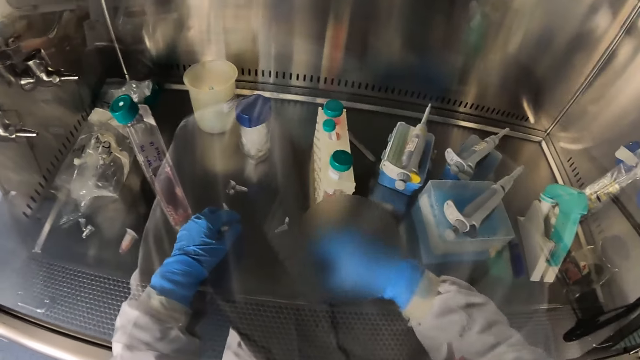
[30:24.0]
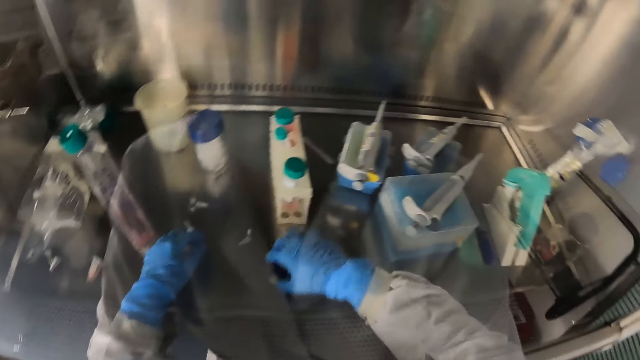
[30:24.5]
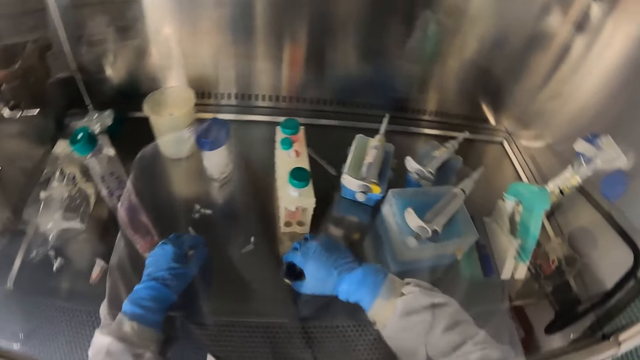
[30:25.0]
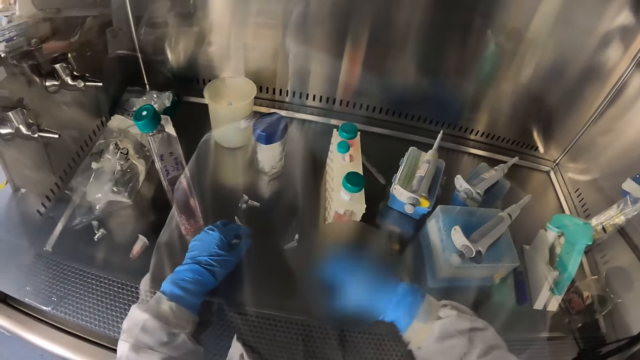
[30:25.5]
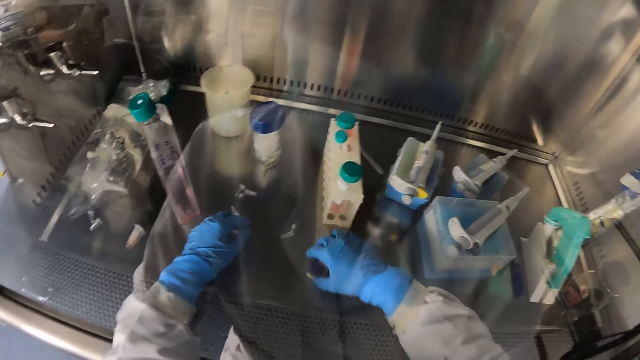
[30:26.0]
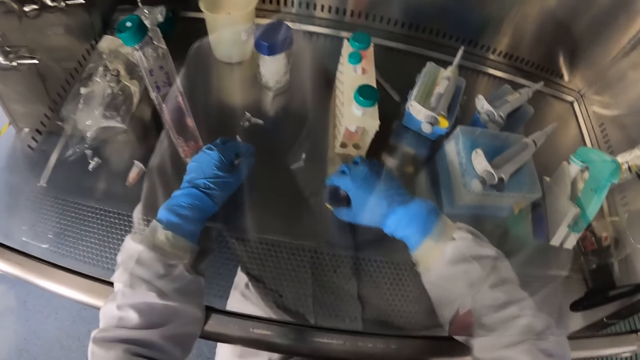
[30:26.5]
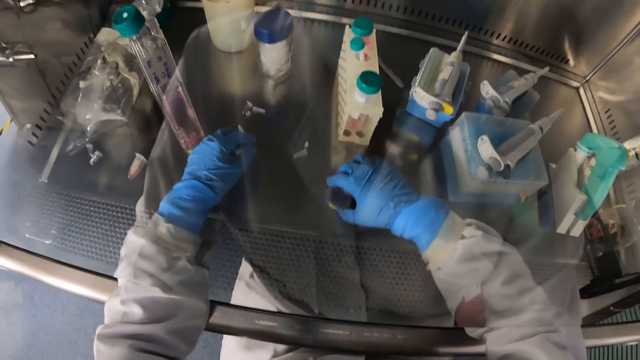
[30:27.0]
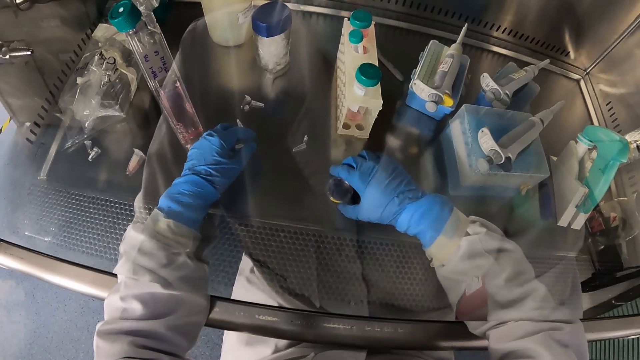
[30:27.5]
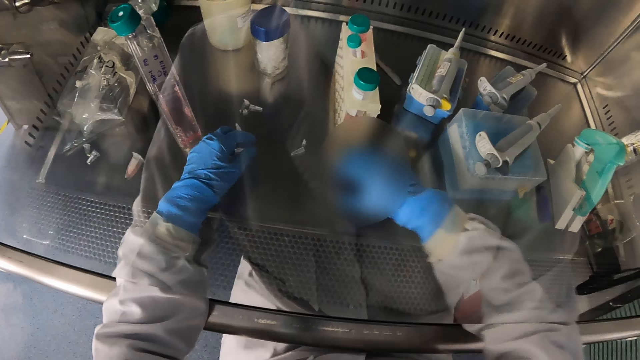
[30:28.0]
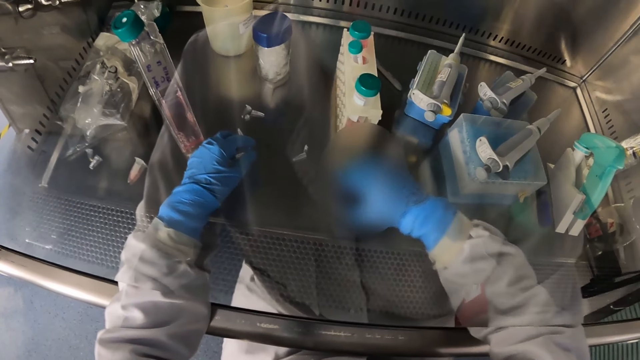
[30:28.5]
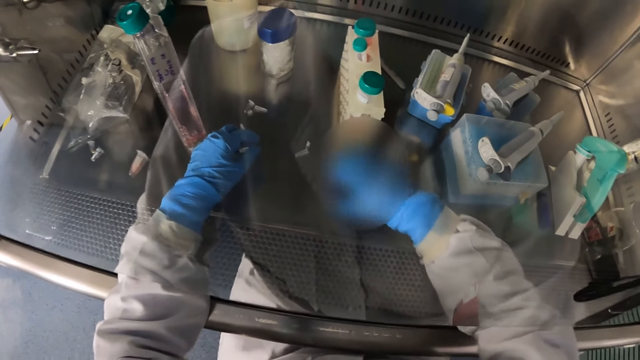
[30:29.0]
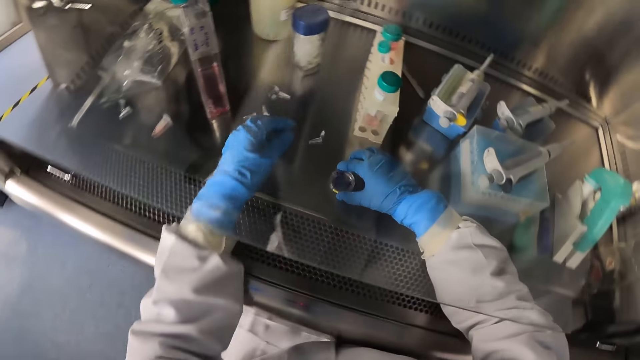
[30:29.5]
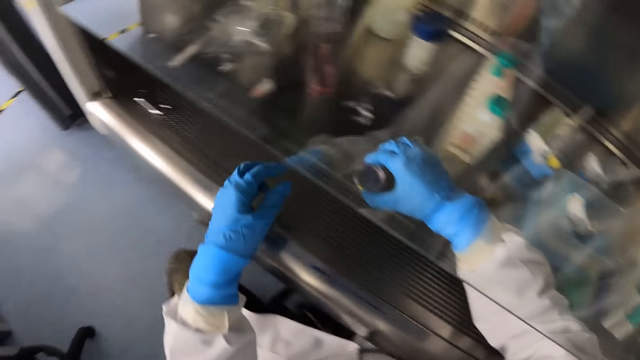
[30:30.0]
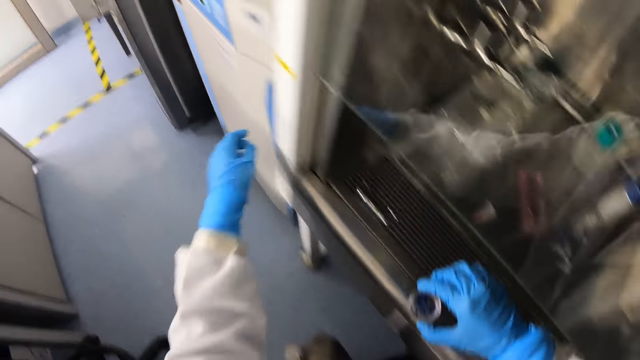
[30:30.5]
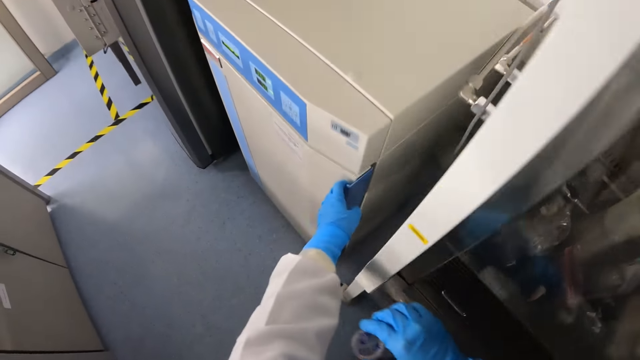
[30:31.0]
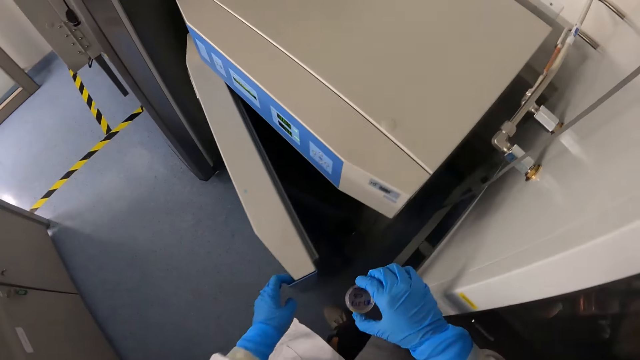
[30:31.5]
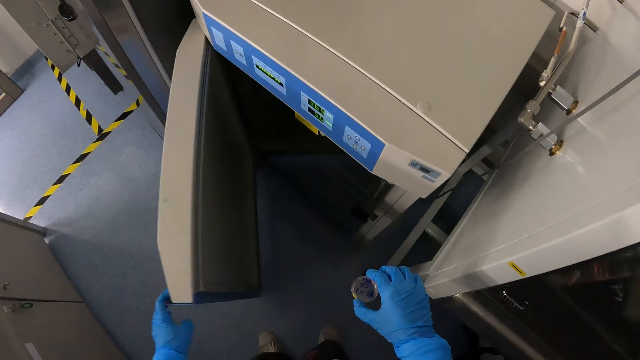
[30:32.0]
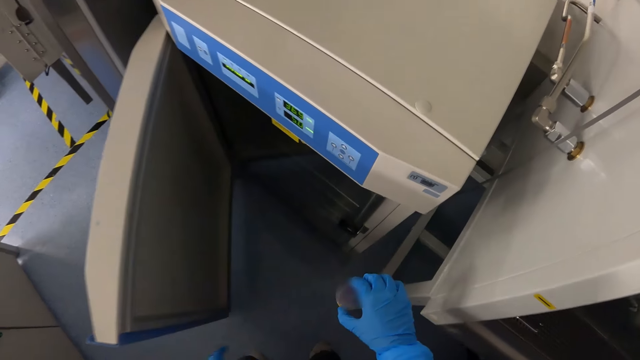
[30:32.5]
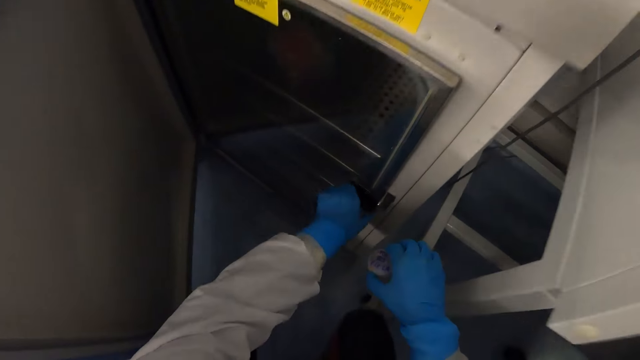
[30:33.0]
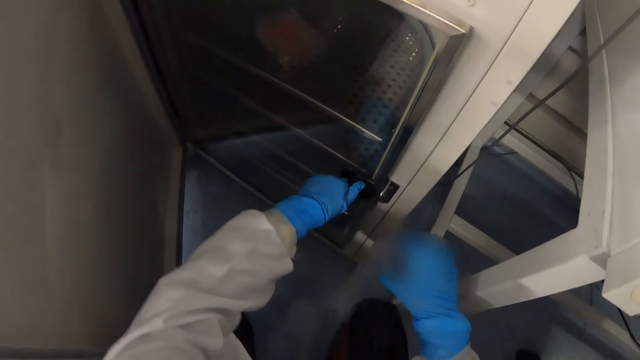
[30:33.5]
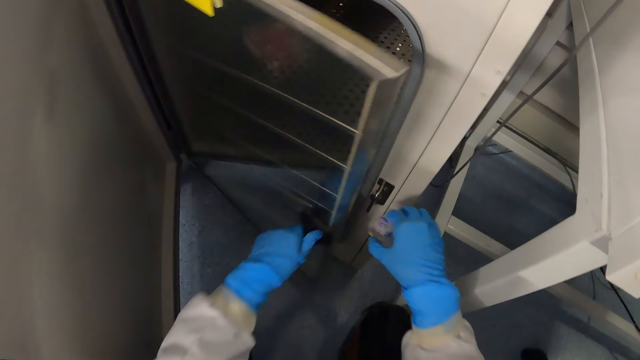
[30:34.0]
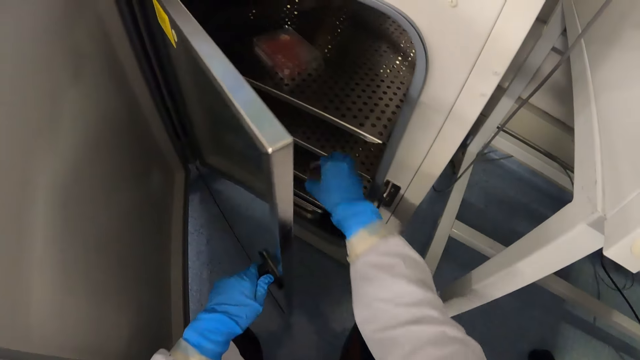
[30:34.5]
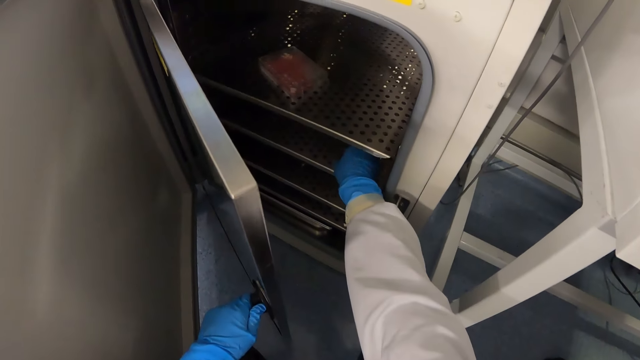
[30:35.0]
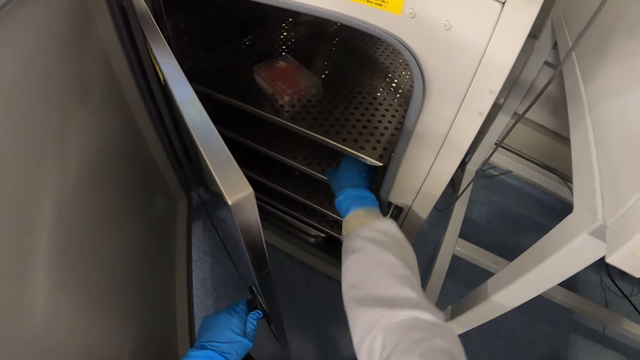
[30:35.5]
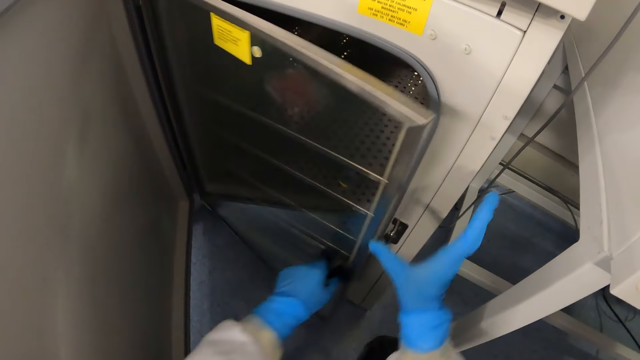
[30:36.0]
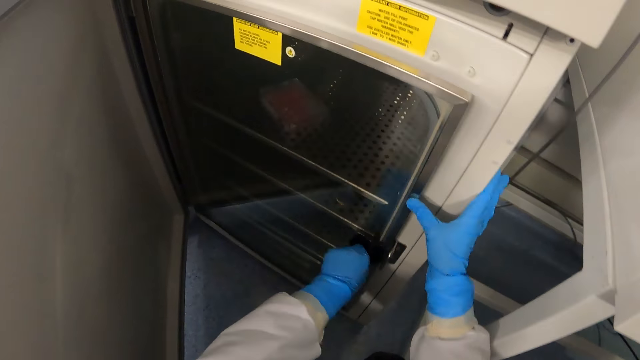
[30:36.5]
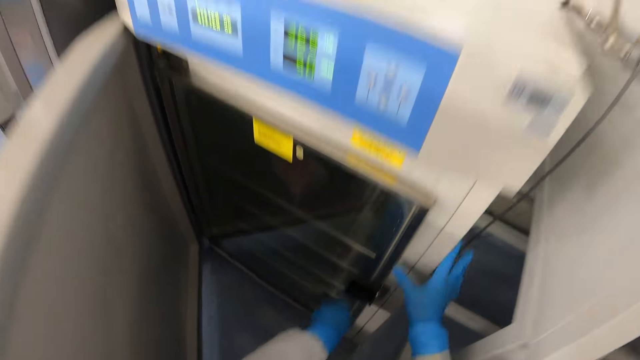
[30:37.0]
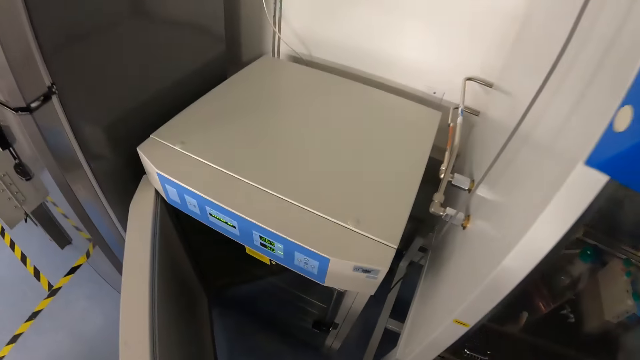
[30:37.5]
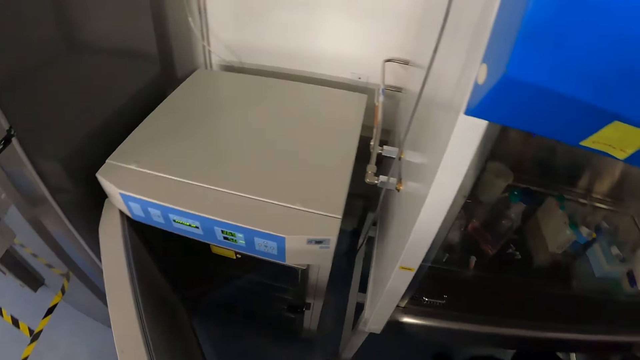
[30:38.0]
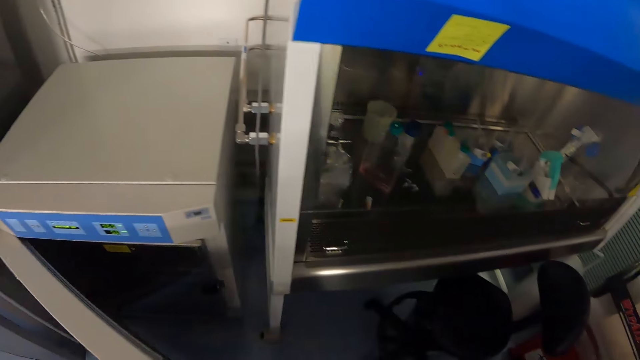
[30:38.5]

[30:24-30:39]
The camera wearer picks up the petri dish from the tray with his right hand. He moves in the lab. He opens the medical fridge with his left hand. He opens the inner glass of the fridge with his left hand. He drops the petri dish in the fridge with his right hand. He closes the inner glass of the fridge with his left hand.

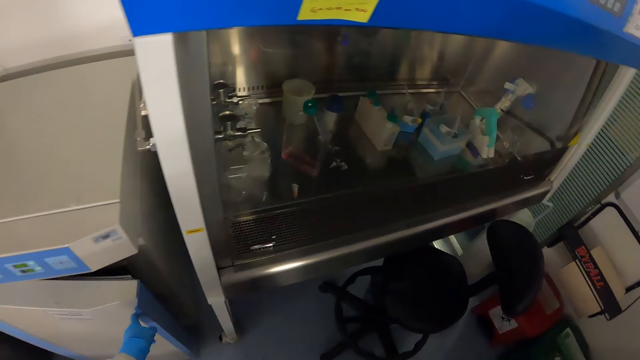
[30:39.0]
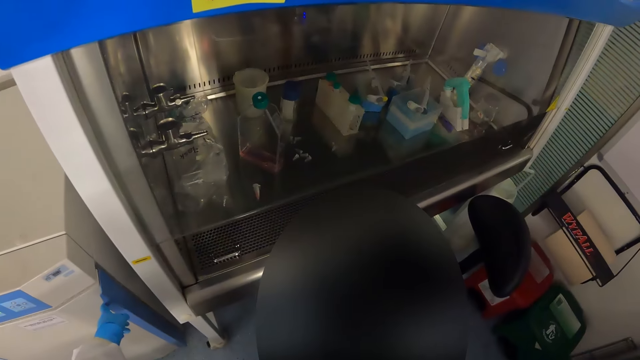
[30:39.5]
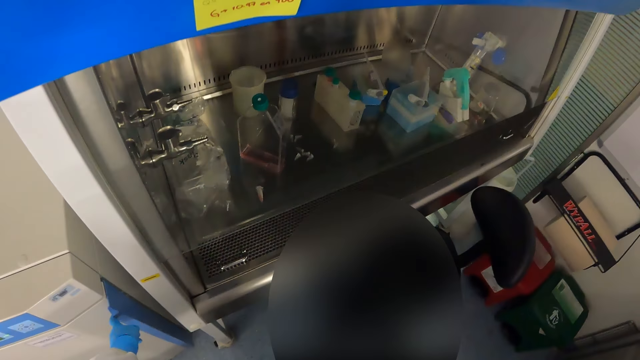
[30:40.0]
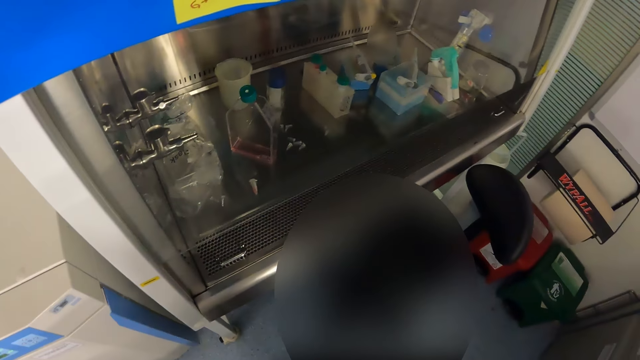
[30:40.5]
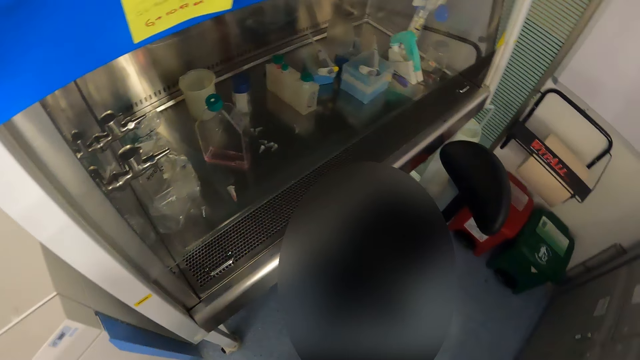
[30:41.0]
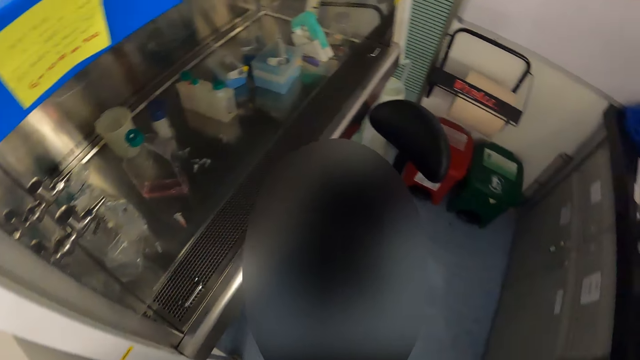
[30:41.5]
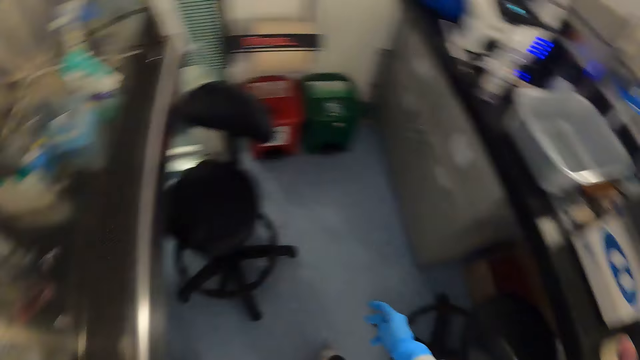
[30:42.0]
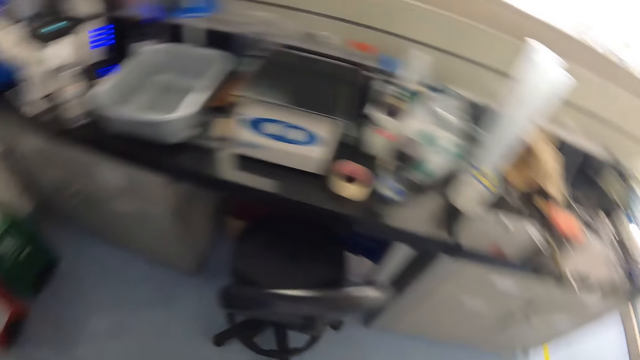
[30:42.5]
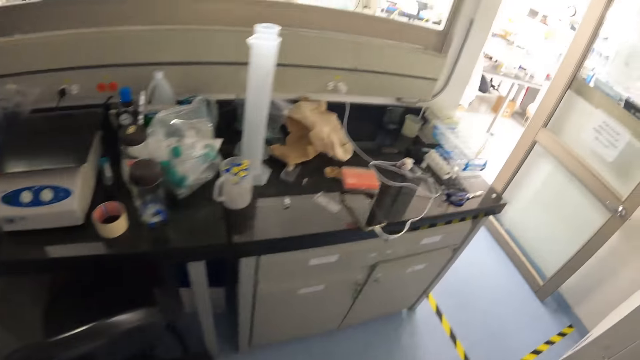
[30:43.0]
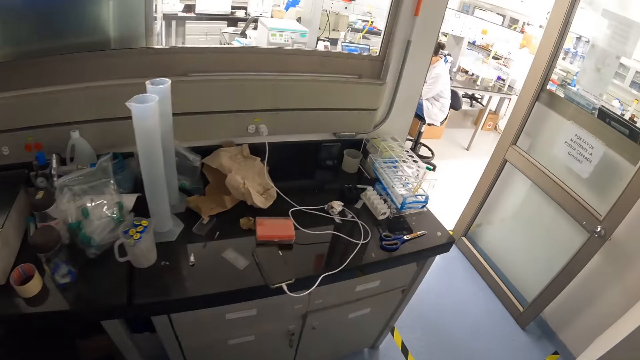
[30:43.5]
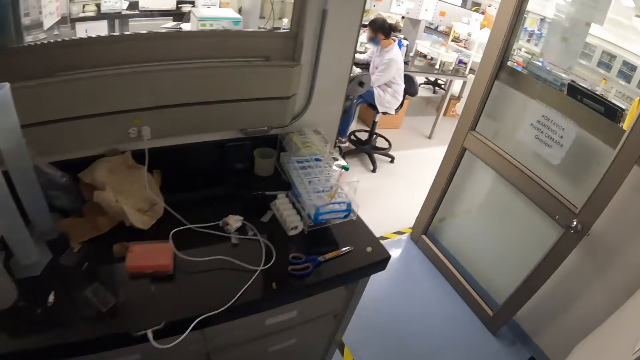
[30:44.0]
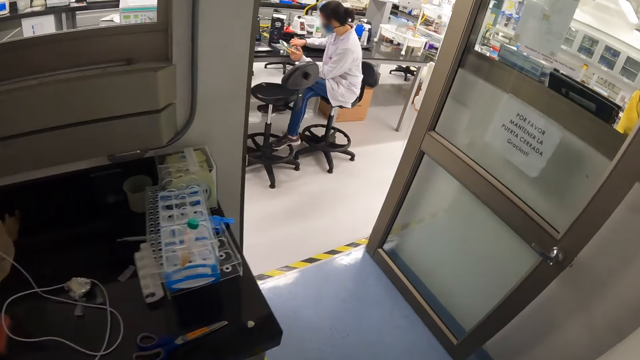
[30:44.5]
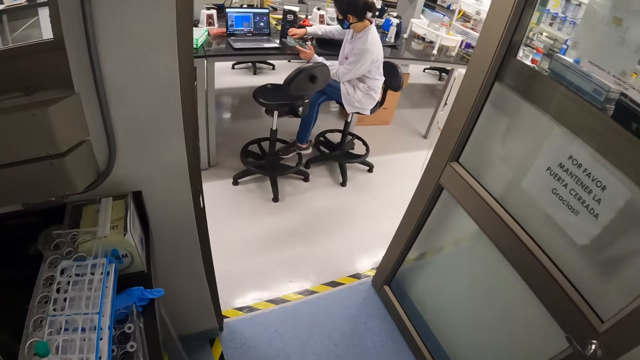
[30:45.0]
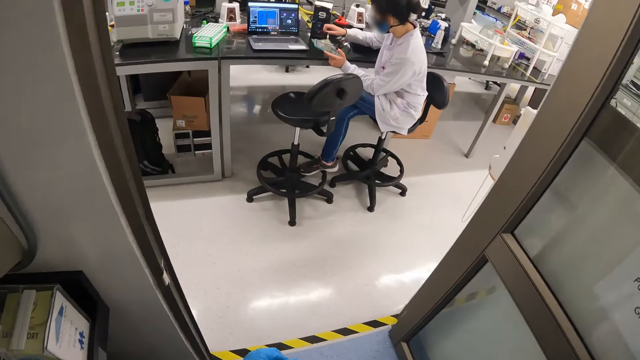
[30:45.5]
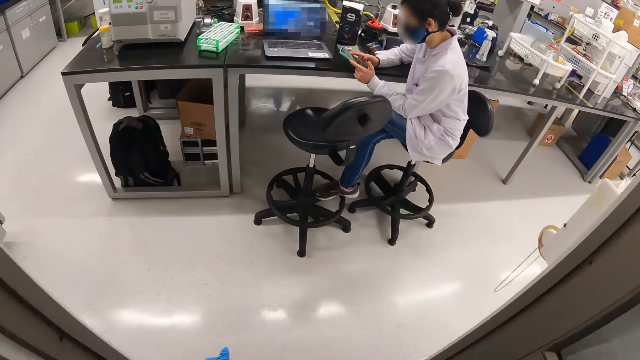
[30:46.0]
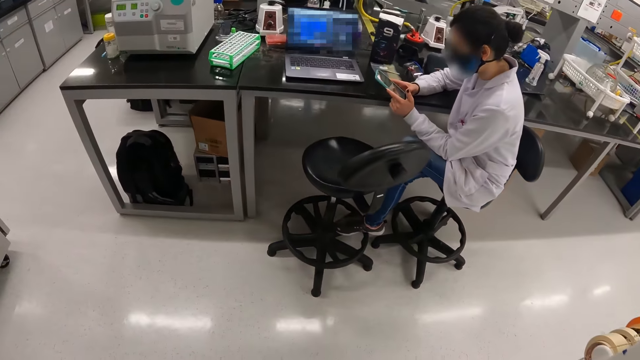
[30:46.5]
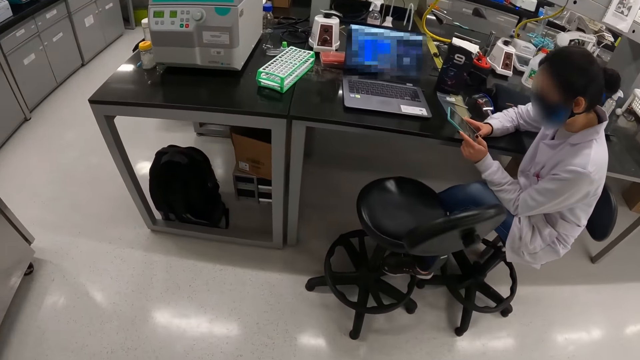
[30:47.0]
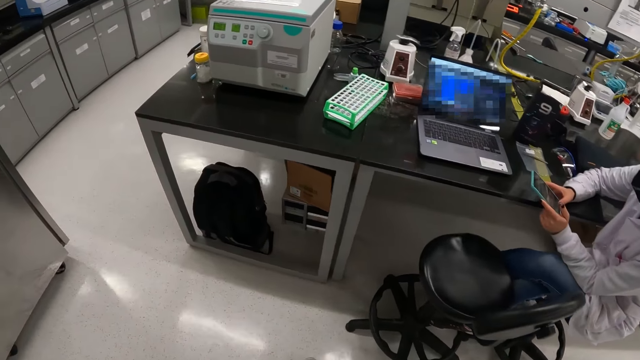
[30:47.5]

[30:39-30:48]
The camera wearer closes the medical fridge with his left hand. He moves around the lab. A woman operates a phone with her left hand.
